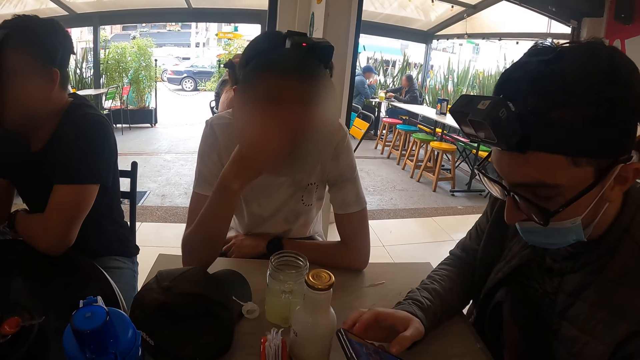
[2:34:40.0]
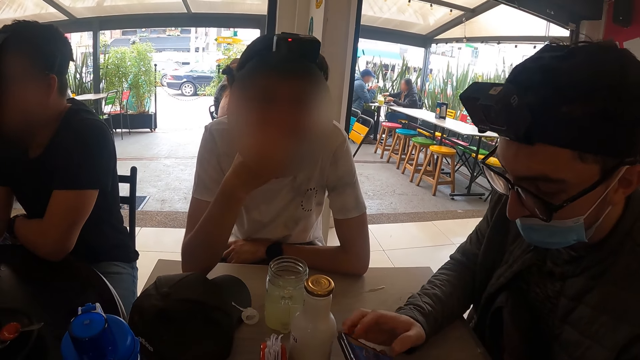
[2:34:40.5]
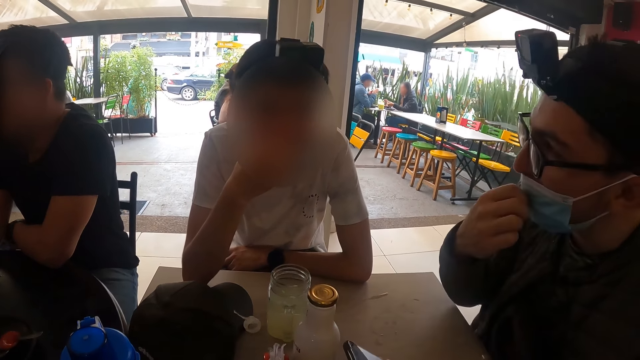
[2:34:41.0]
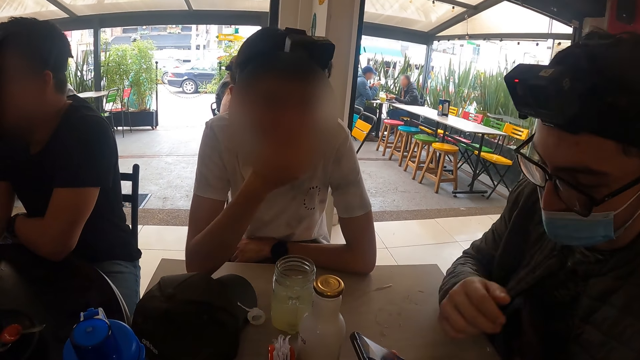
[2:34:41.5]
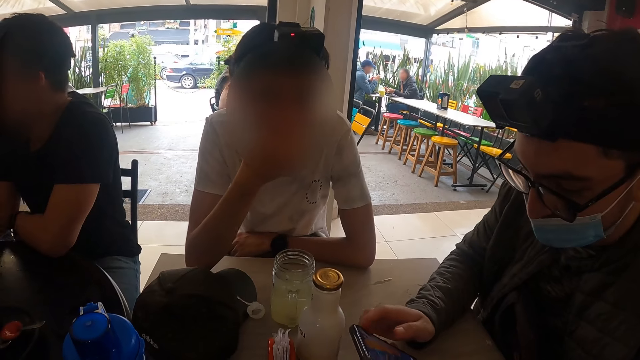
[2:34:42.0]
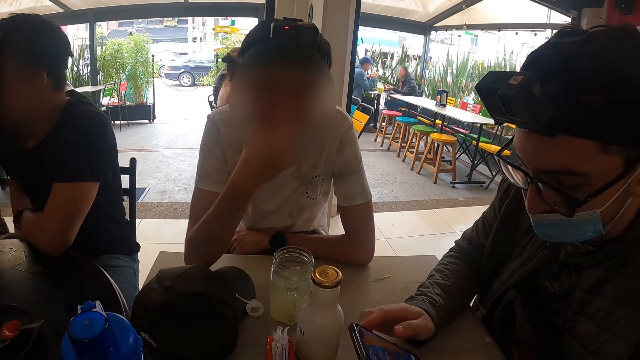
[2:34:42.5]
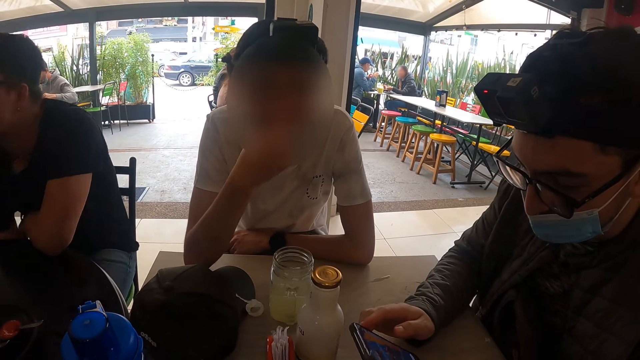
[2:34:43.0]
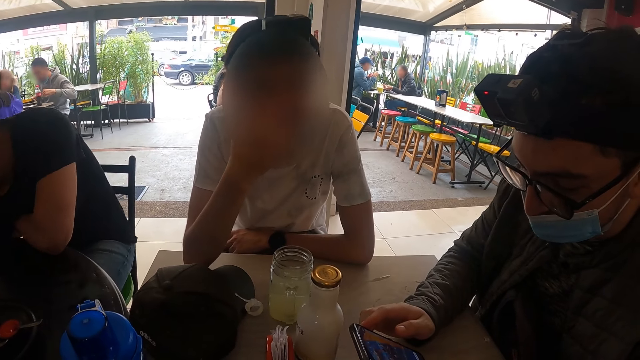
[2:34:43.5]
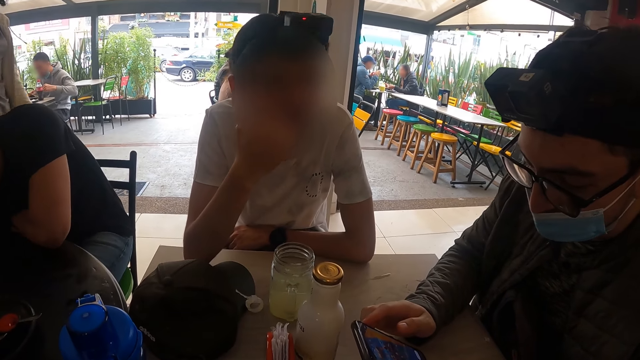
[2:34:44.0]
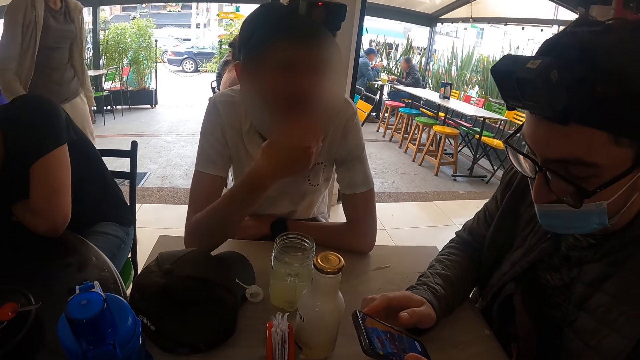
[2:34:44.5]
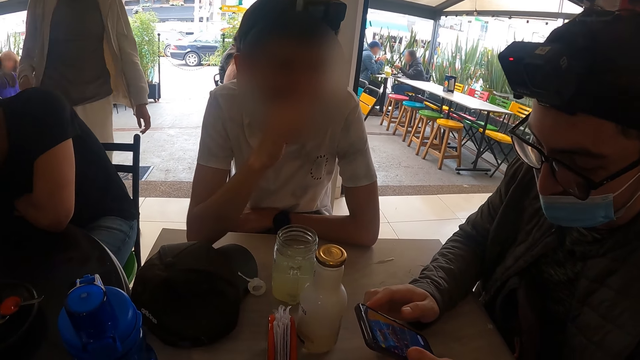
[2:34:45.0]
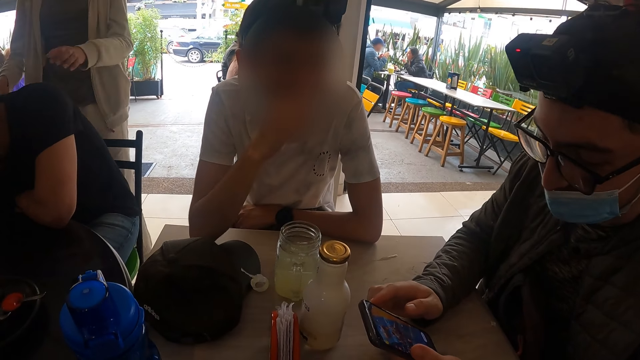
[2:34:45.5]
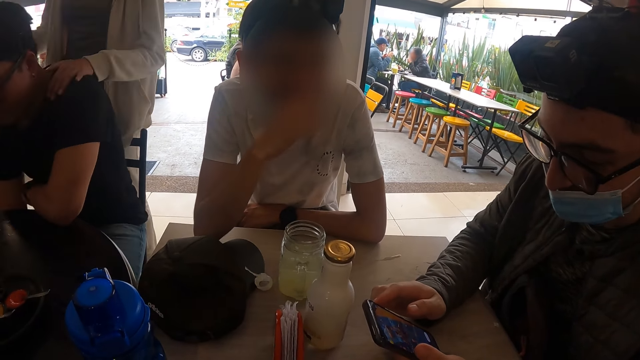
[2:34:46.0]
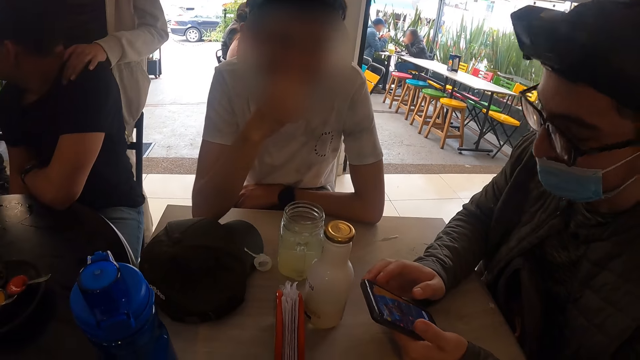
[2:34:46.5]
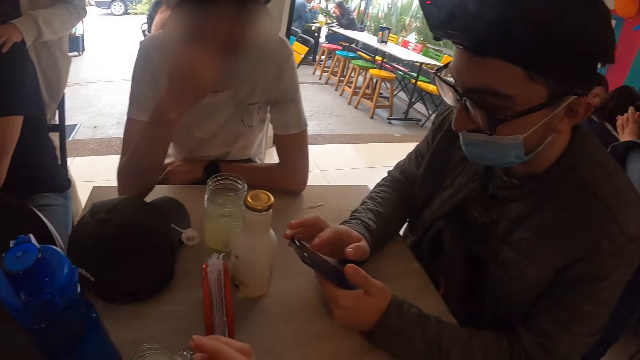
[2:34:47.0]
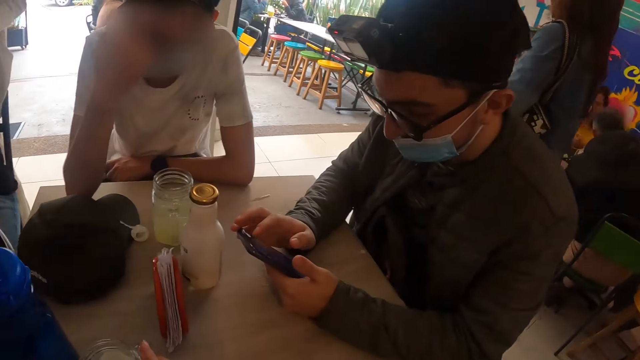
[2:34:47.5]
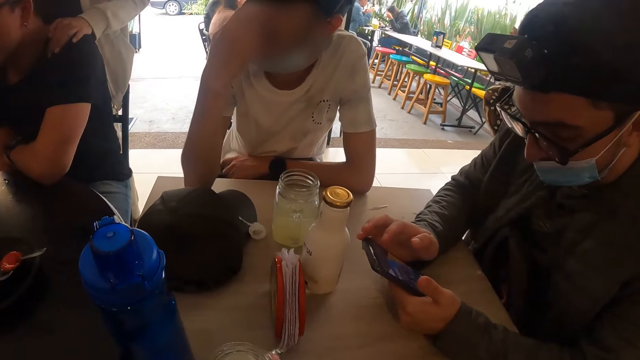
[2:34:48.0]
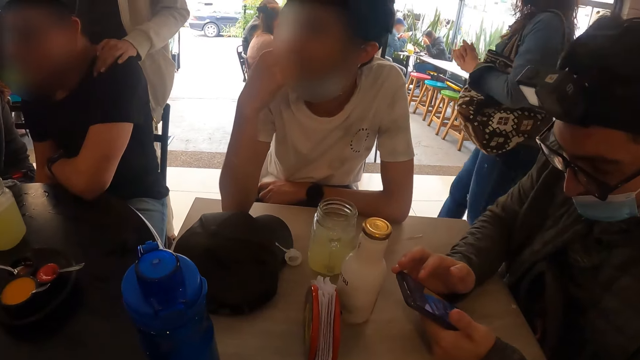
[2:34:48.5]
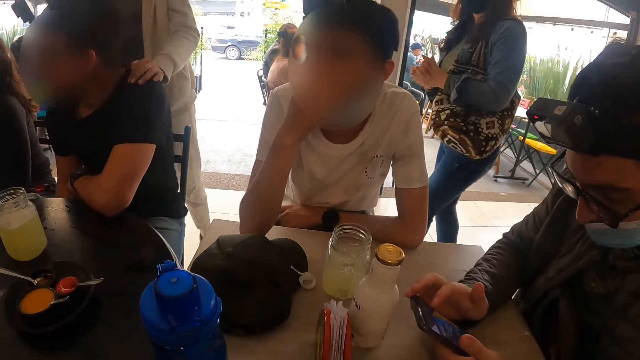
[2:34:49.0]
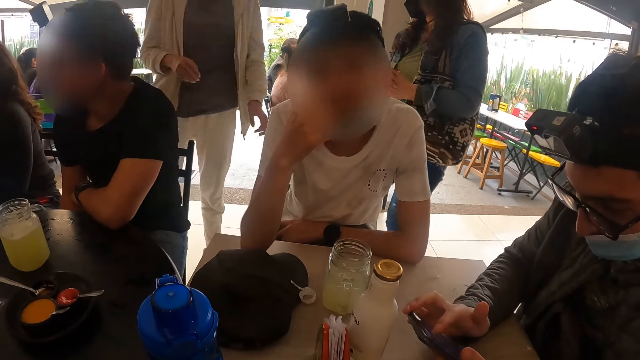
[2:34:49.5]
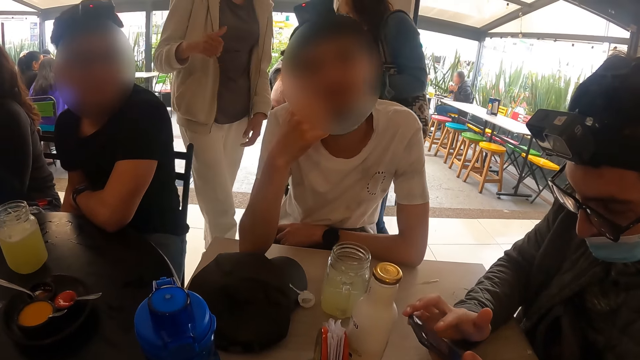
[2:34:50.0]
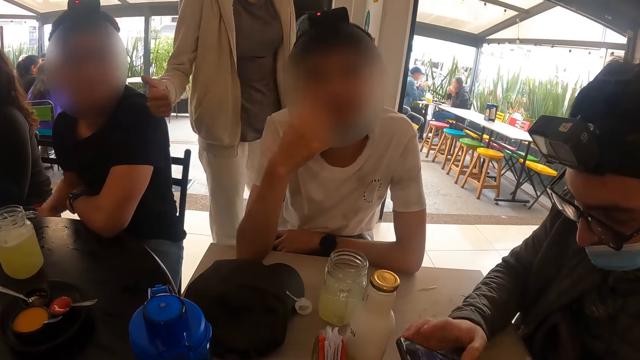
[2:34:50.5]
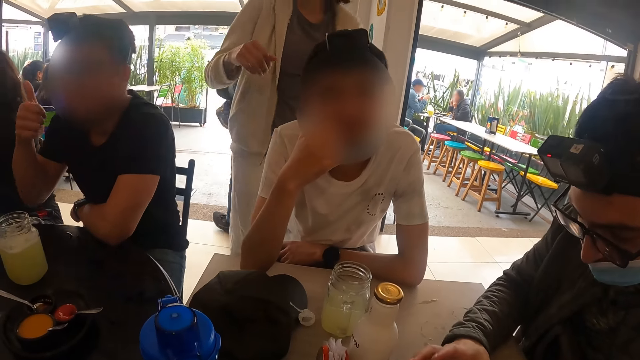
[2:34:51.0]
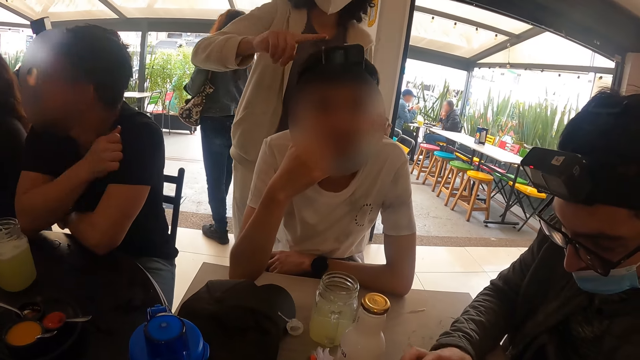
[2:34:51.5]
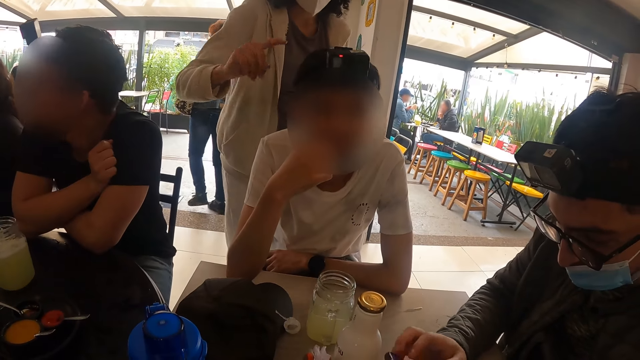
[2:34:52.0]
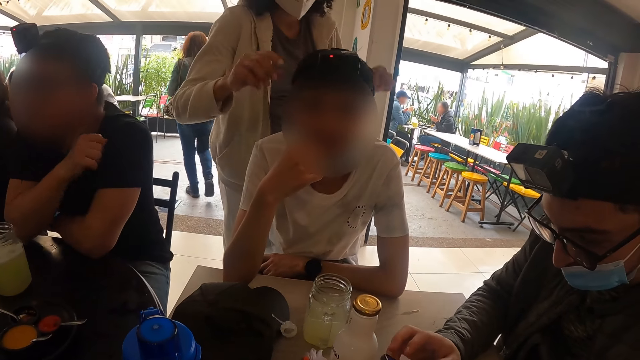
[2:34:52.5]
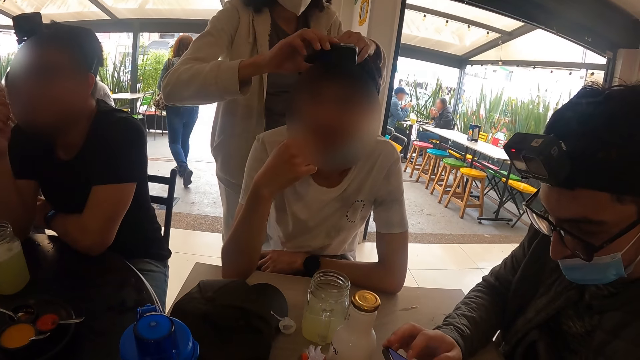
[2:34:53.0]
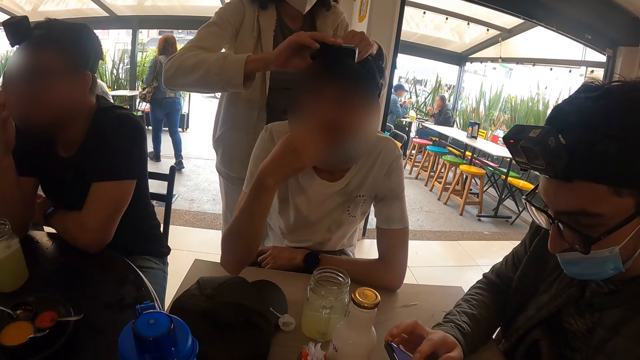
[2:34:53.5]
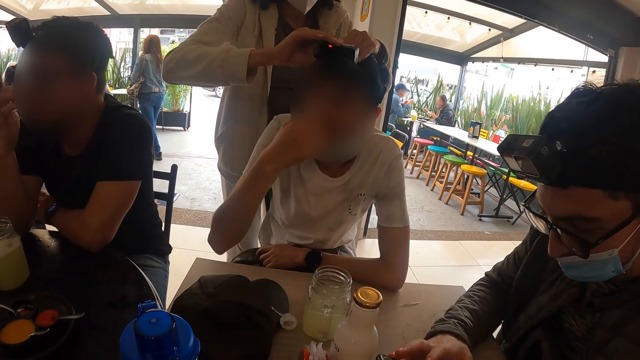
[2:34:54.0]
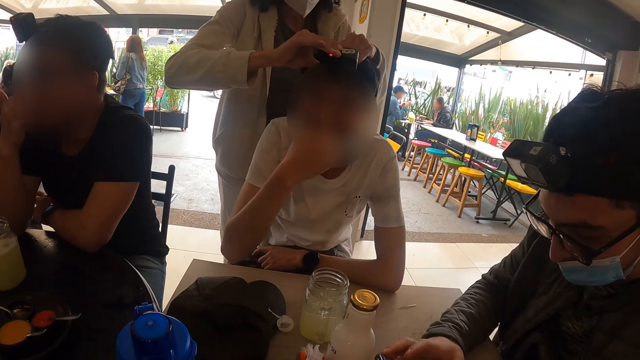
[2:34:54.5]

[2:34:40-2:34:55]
A man adjusts his nose mask with his right hand. The camera wearer picks up the cup of juice from the table with his right hand. A woman interacts with the man. The woman adjusts the camera on the head of the man with both hands.

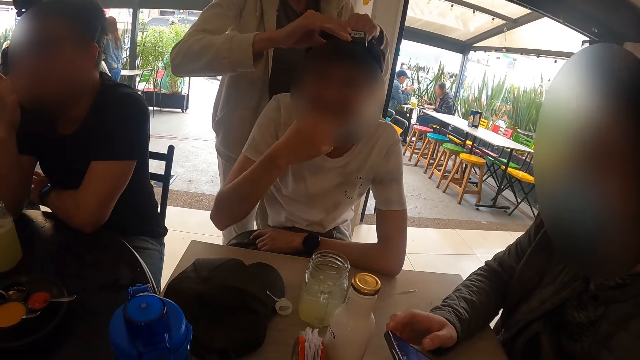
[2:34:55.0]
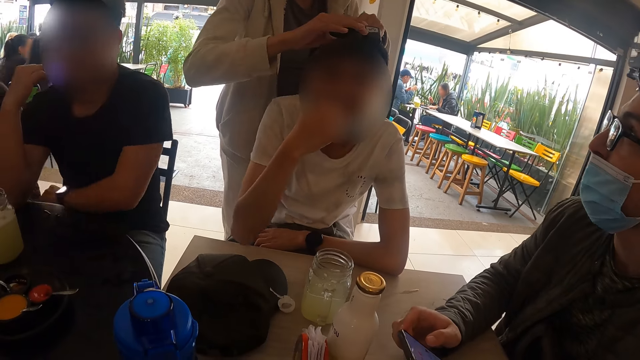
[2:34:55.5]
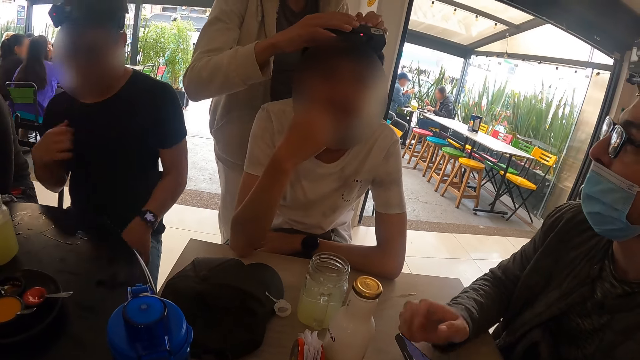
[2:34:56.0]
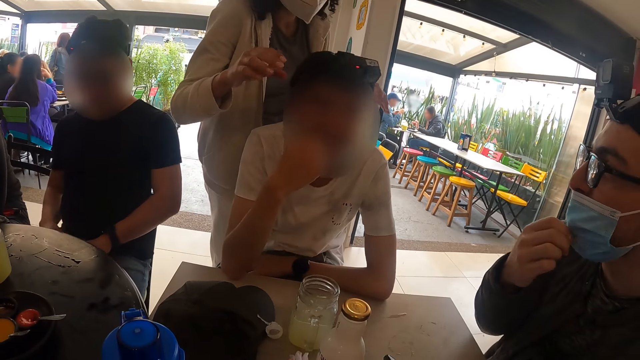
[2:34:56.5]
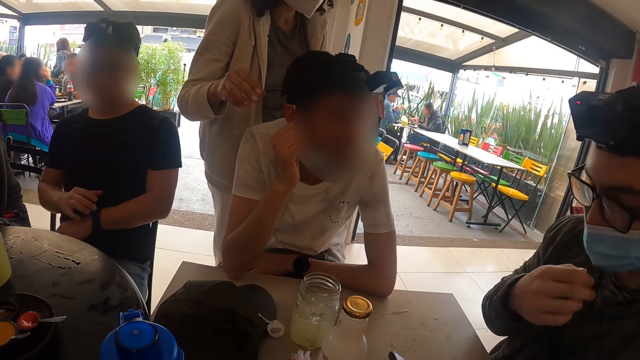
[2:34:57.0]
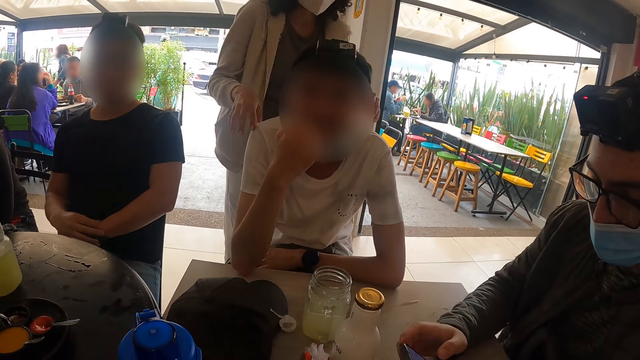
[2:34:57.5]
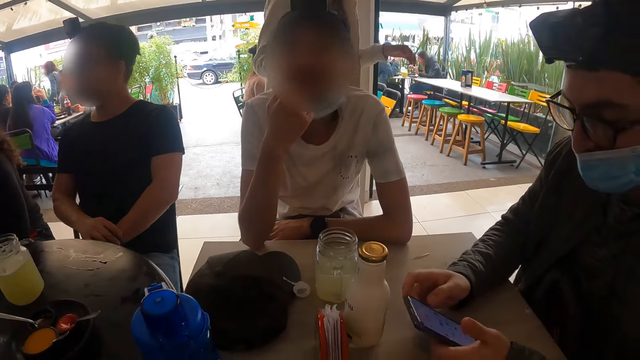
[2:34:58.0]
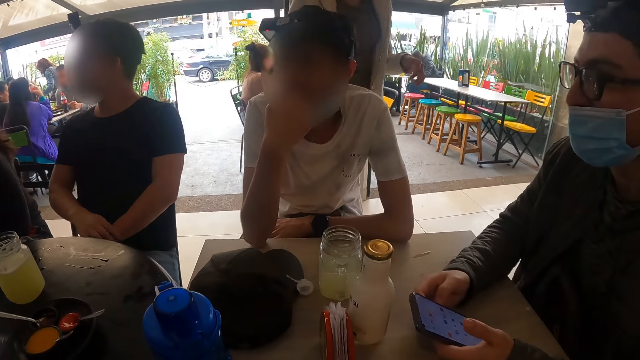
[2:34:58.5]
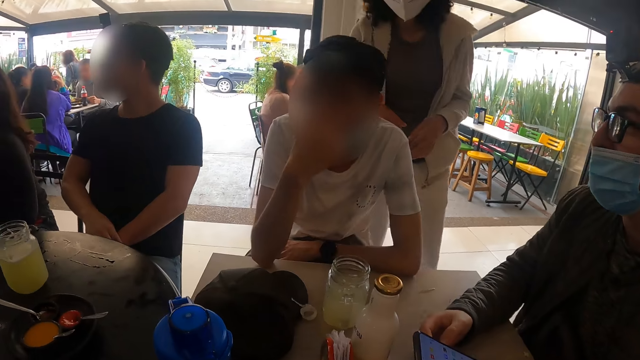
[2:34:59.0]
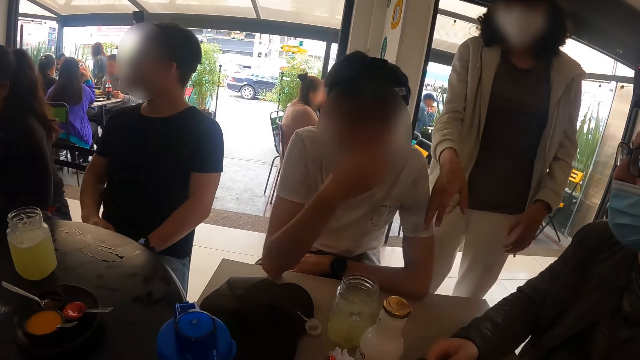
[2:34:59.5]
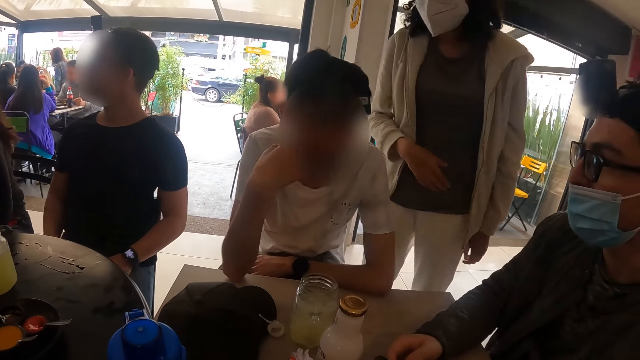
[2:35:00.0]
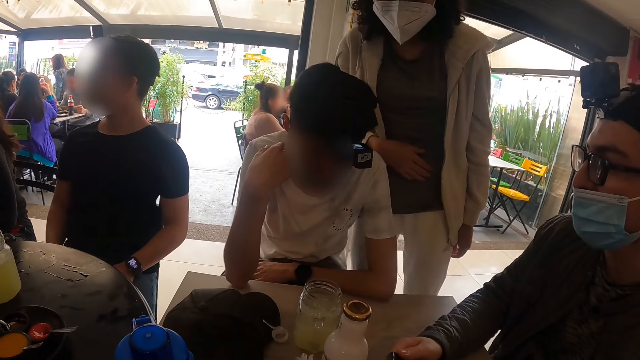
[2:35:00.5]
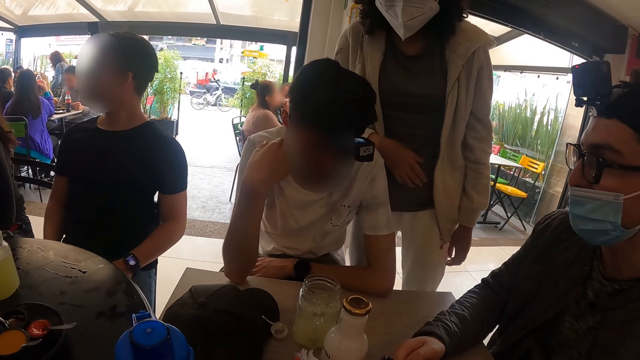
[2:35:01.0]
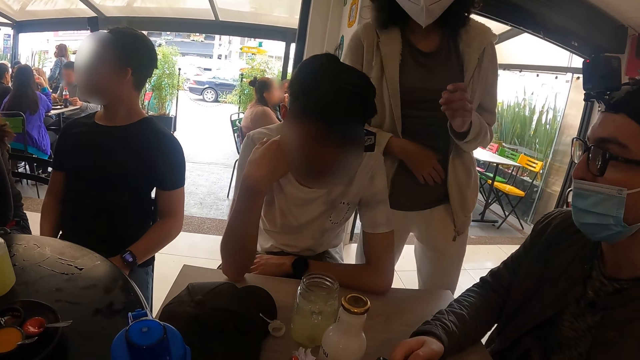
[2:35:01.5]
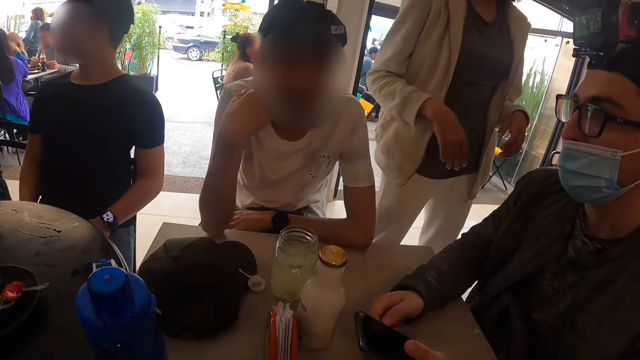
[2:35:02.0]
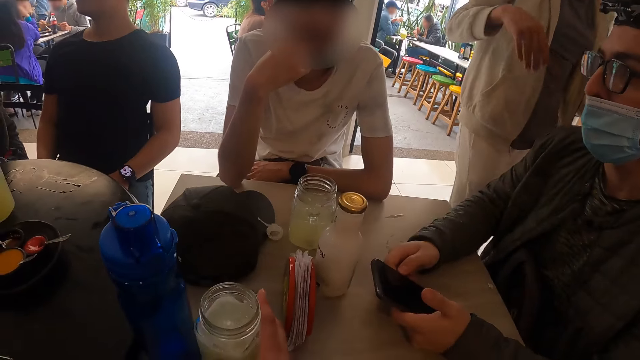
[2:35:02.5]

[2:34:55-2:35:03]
The man adjusts his nose mask with his right hand.
